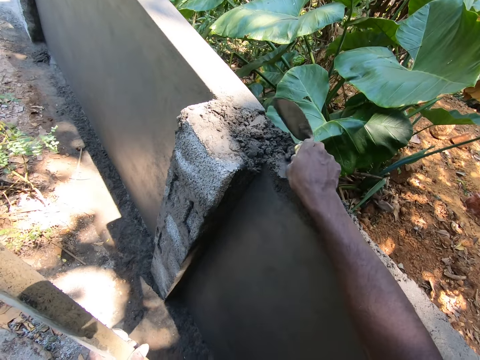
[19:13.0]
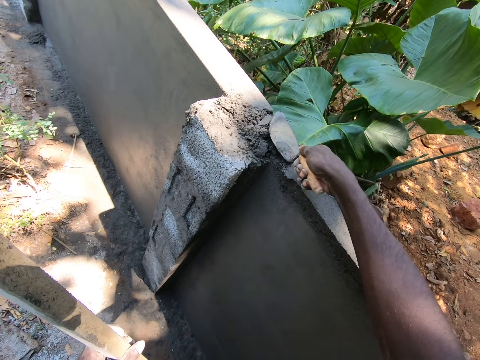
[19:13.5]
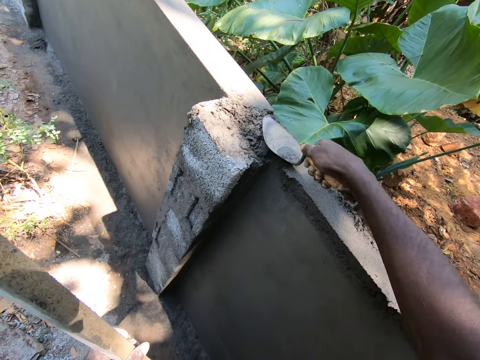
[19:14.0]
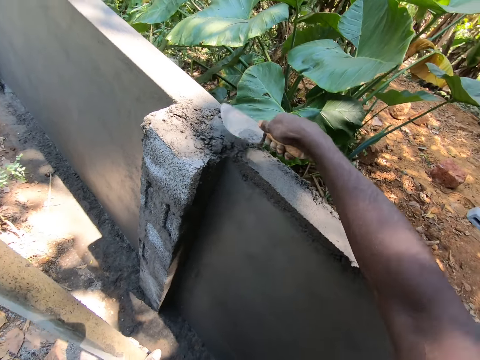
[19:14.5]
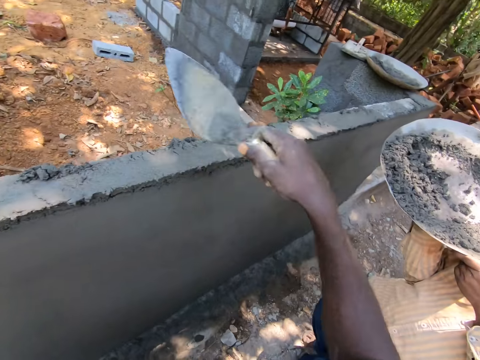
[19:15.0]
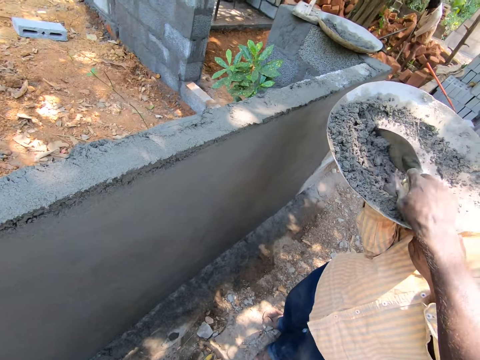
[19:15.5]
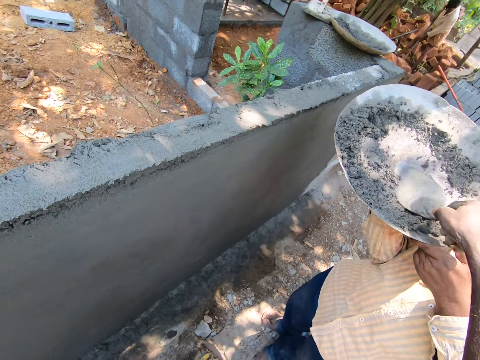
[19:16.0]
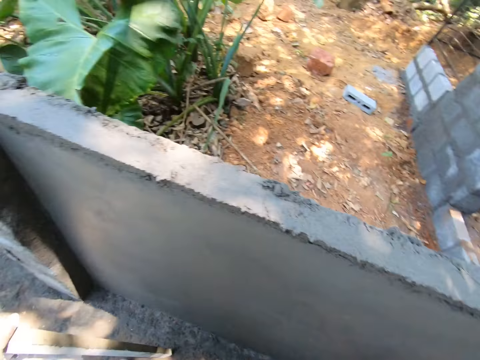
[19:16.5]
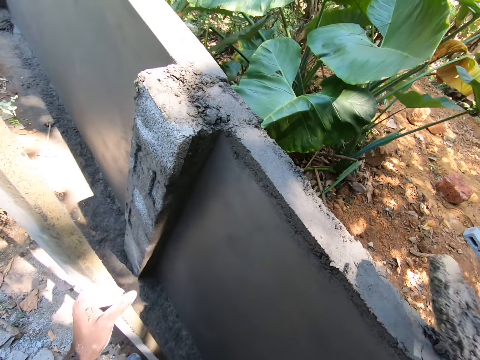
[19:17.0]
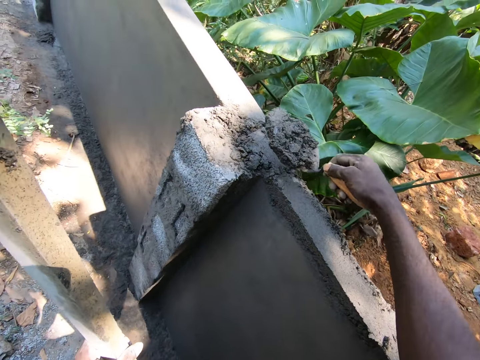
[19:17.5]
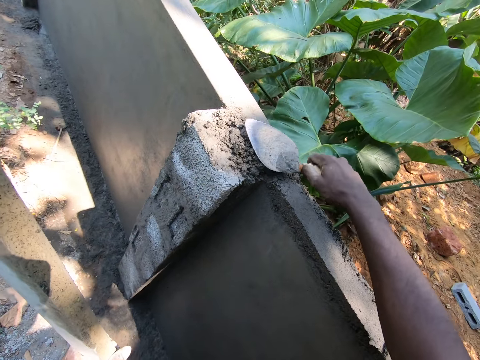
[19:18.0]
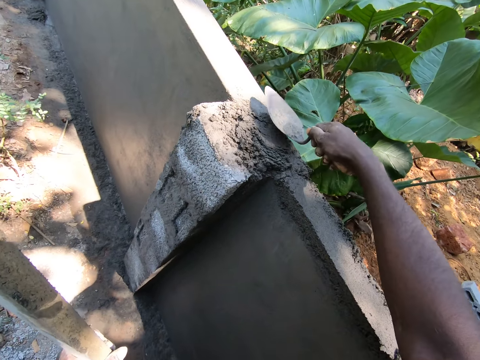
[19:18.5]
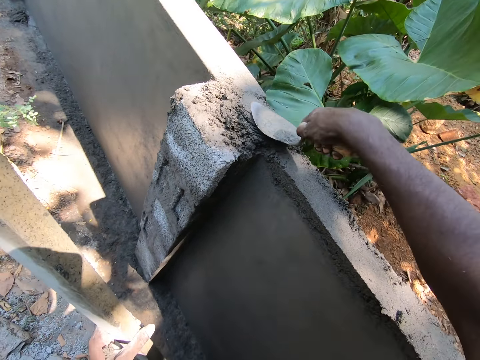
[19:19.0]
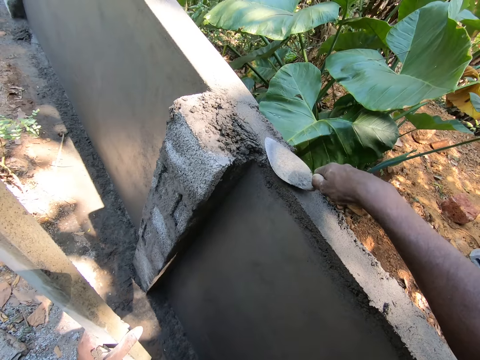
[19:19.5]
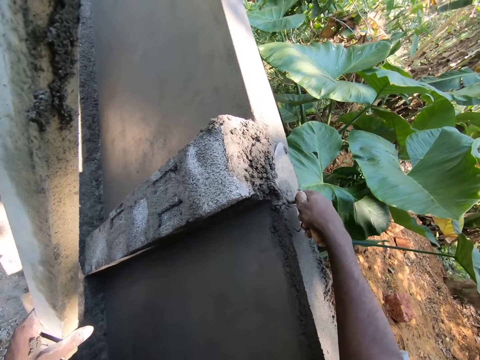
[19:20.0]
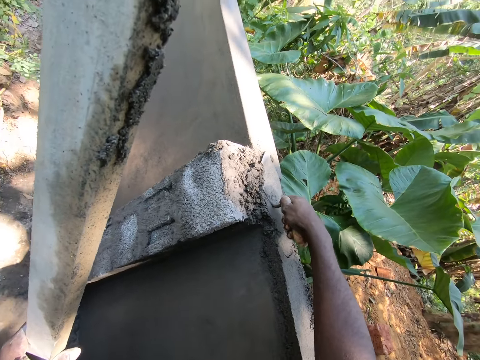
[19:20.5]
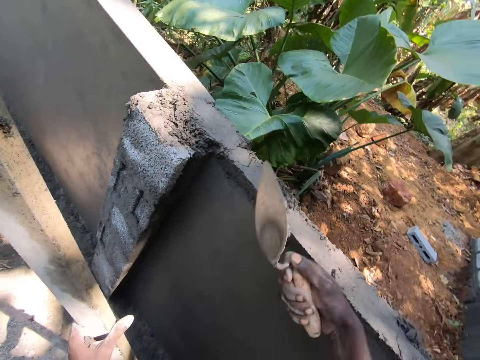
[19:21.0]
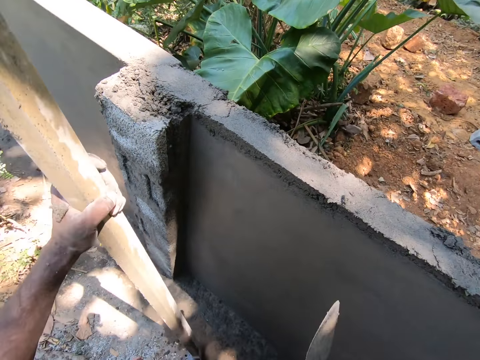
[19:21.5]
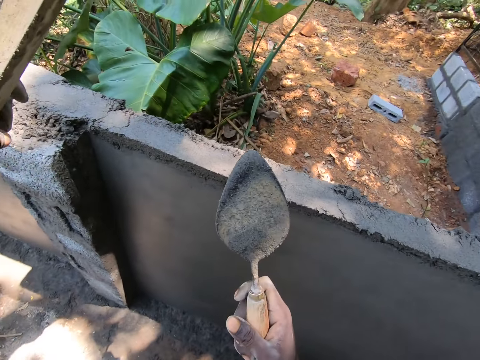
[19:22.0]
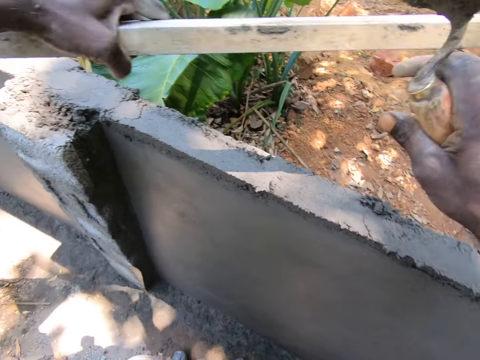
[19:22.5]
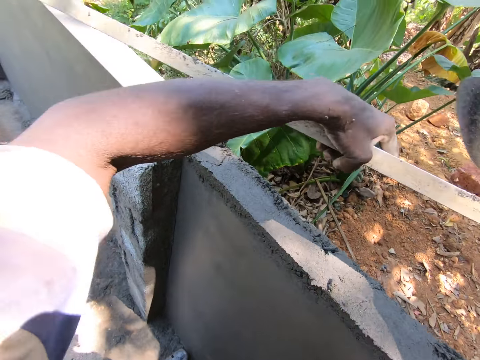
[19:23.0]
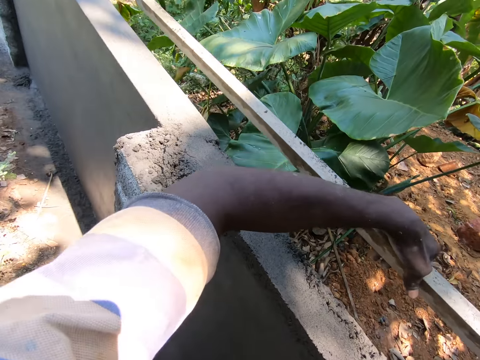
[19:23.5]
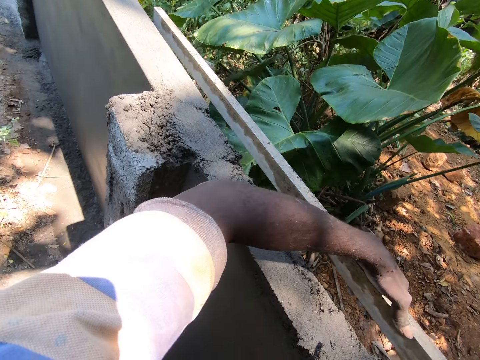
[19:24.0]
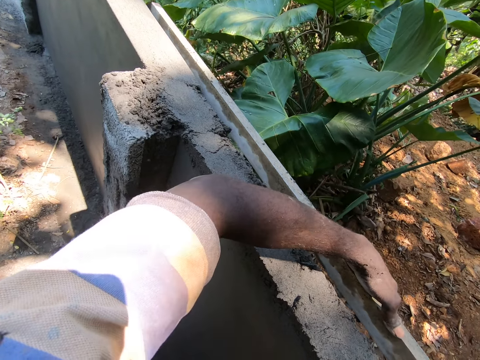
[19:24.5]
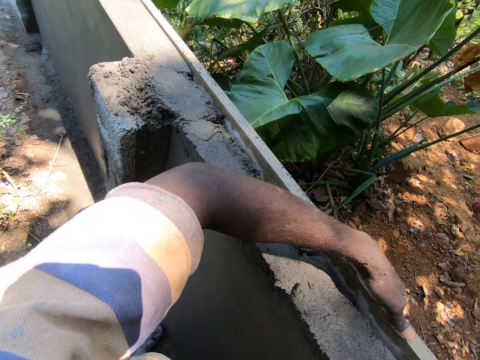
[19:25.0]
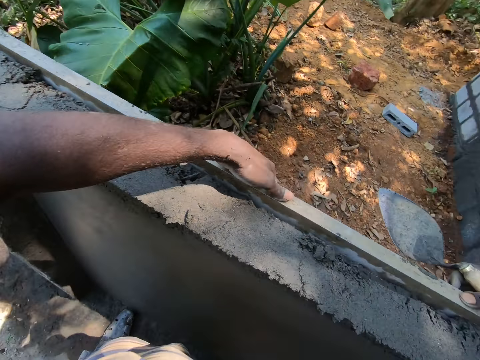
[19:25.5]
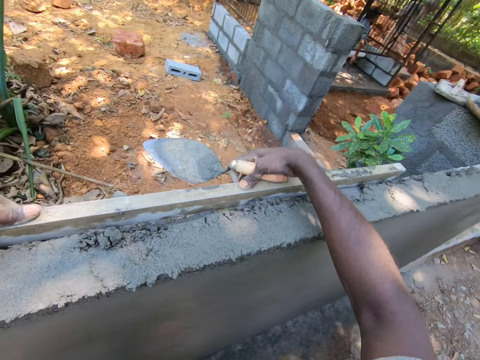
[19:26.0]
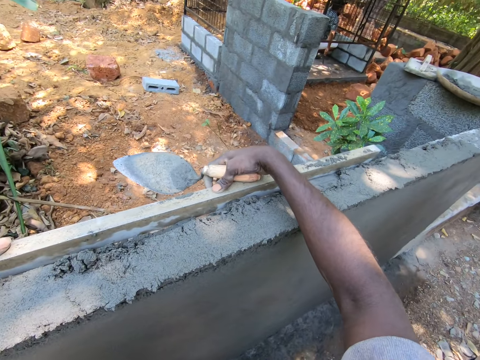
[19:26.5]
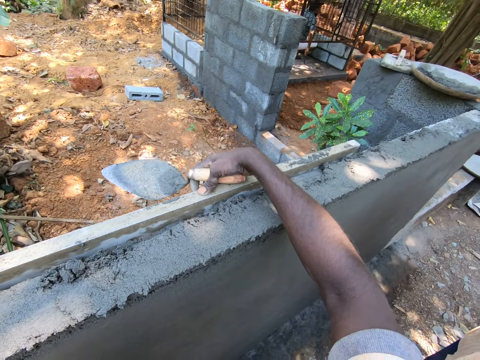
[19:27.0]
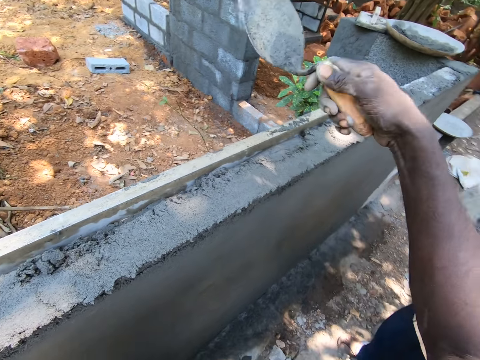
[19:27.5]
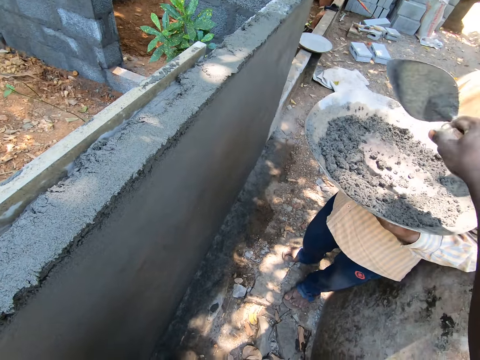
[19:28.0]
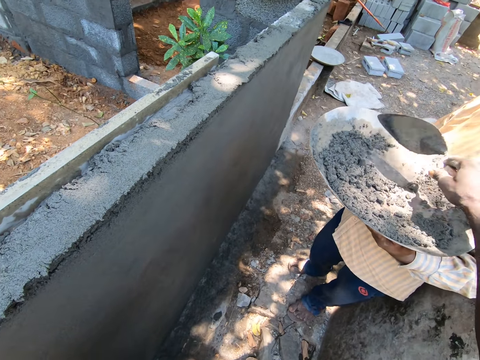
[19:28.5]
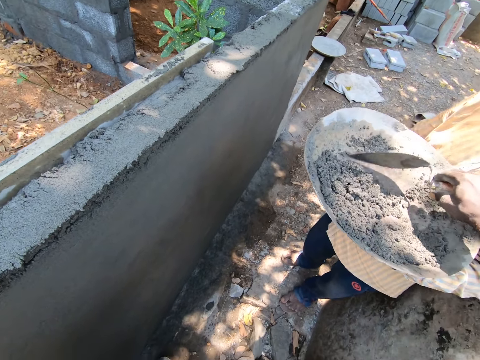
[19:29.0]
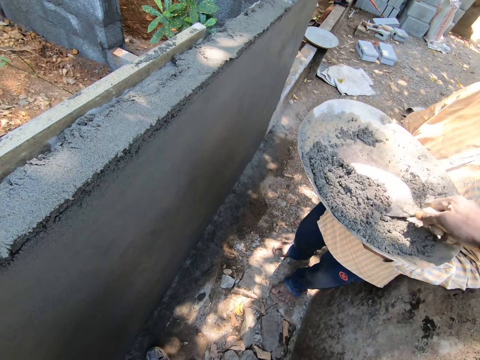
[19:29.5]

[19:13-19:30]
The camera wearer pours mortar on the wall. They flatten the mortar with the trowel. They scoop the mortar in a basin on the hands of a man. They pour the mortar on the wall. They flatten the mortar with the trowel. They place the piece of wood against the wall.

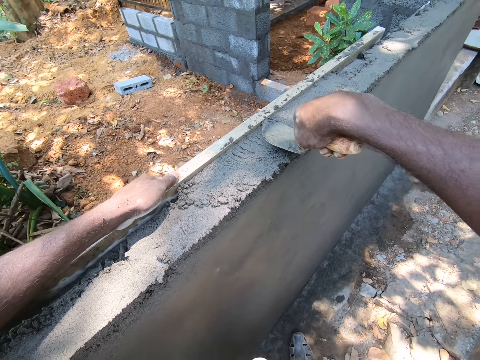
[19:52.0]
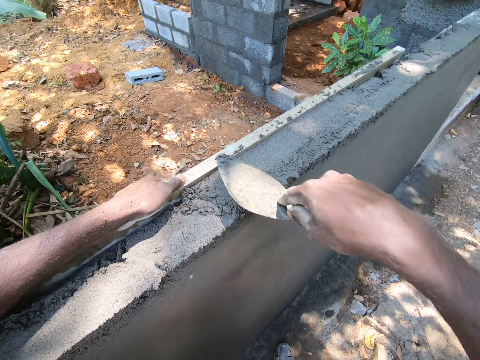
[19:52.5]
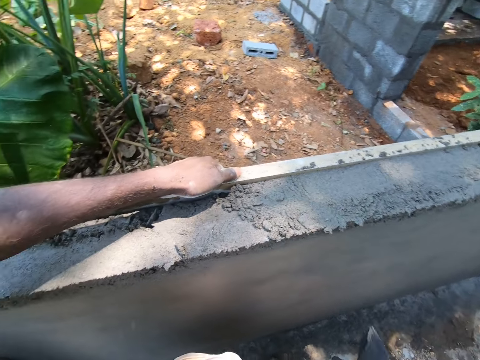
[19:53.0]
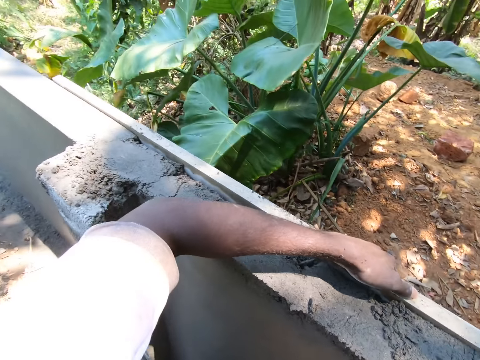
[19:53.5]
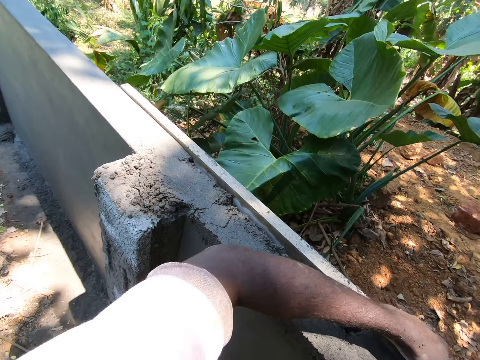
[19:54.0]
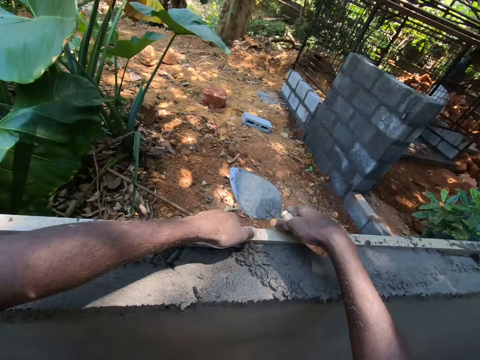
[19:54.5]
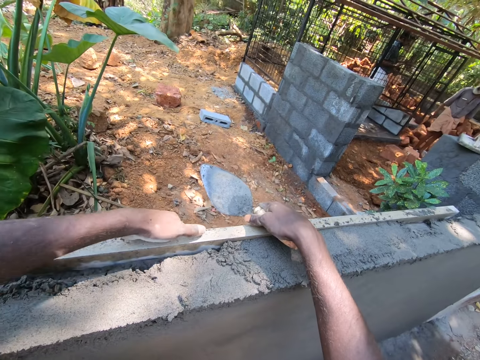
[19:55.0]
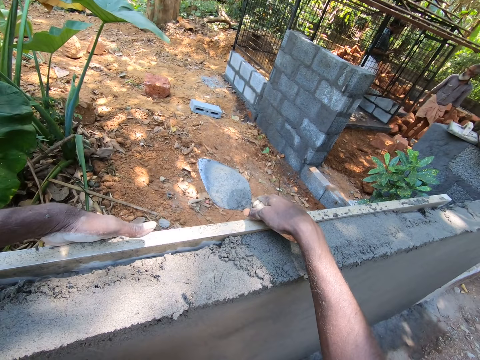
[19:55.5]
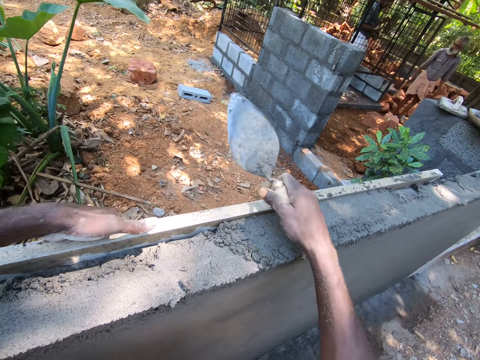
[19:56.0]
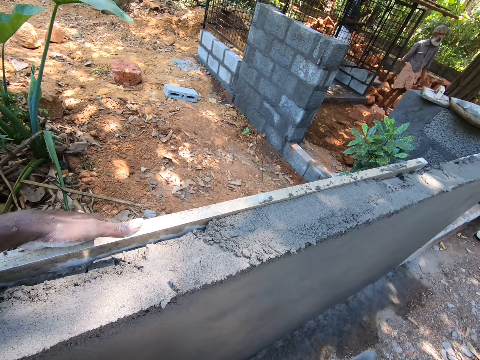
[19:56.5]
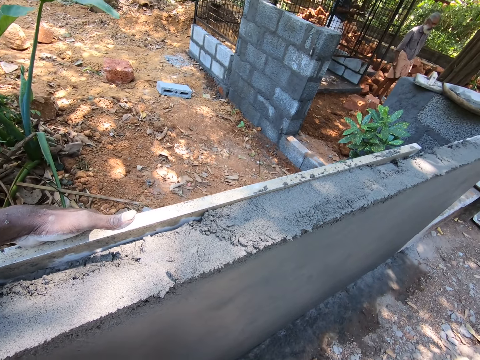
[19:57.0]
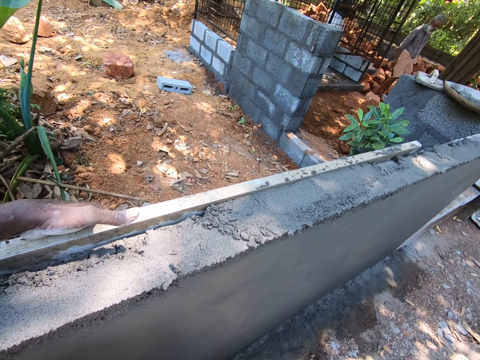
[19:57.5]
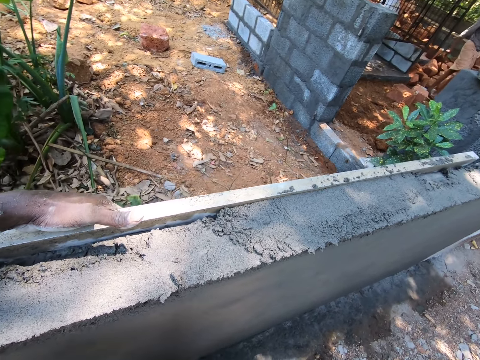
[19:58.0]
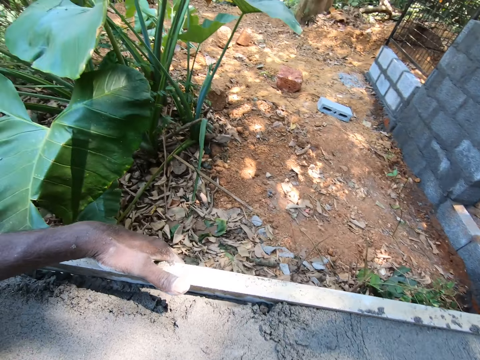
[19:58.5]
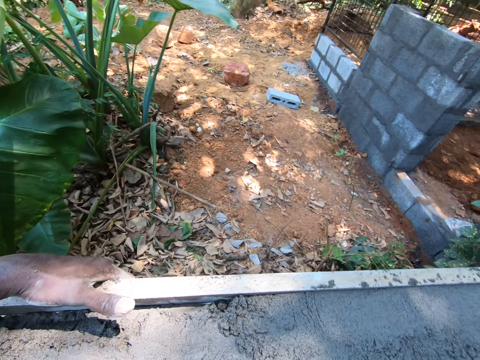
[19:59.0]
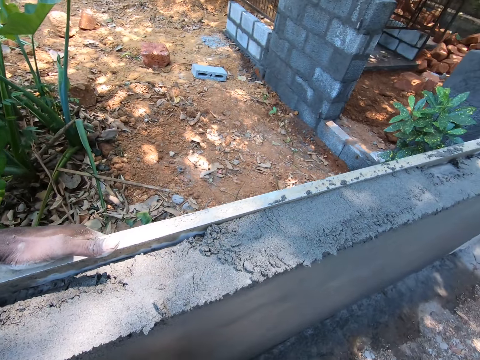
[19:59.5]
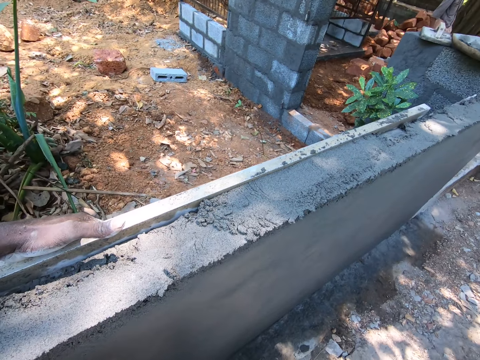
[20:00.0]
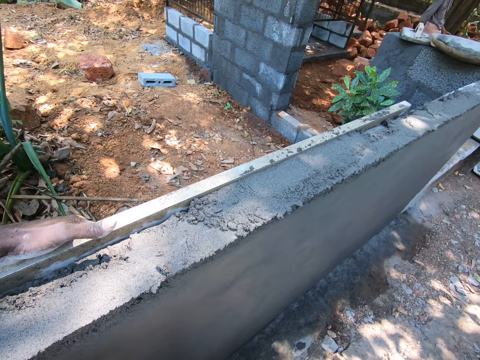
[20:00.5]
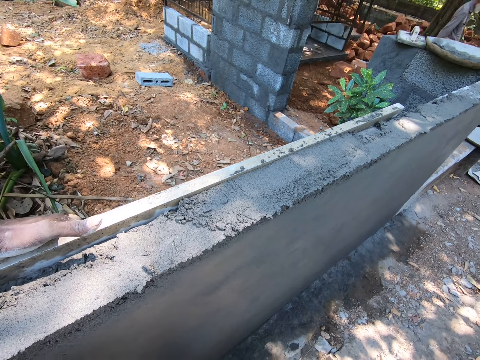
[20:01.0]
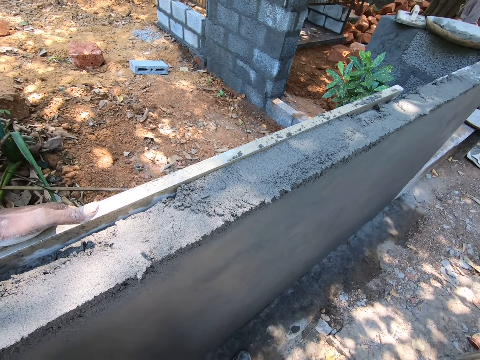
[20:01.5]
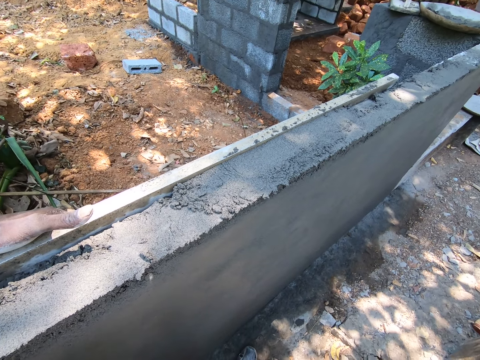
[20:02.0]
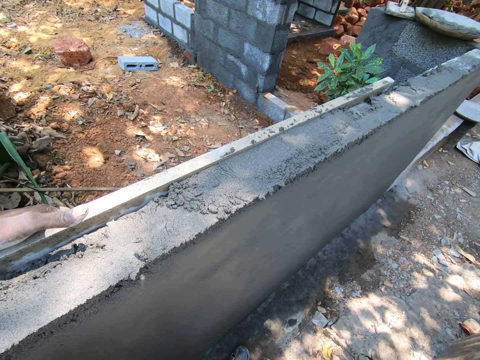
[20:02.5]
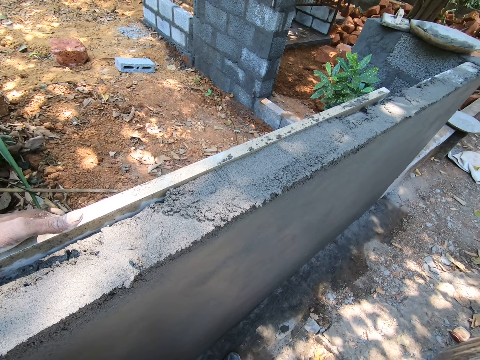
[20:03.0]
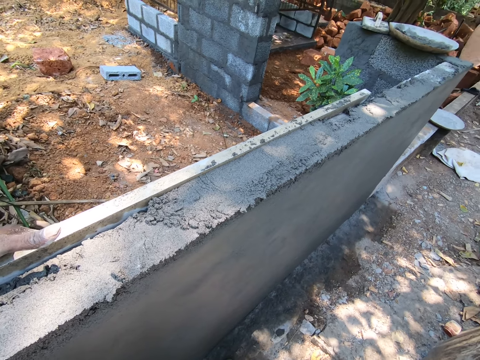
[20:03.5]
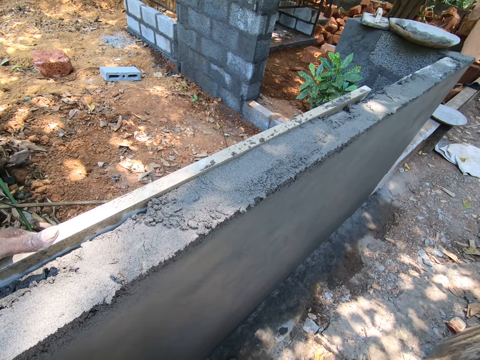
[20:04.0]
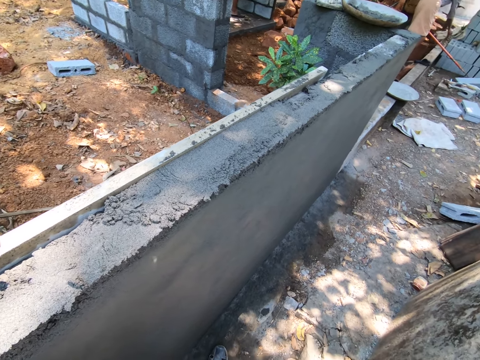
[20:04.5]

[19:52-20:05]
The camera wearer looks around. He adjusts the piece of wood with his left hand.
